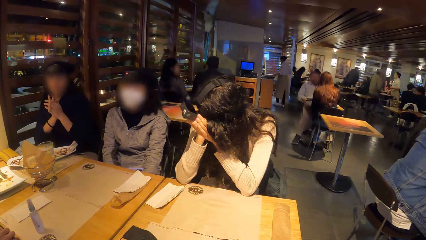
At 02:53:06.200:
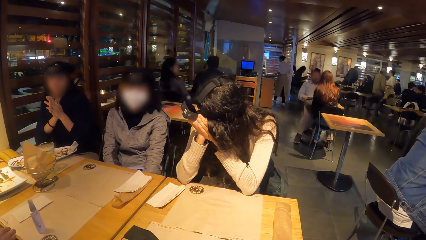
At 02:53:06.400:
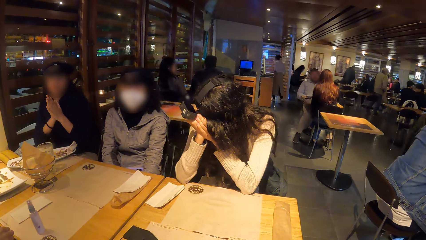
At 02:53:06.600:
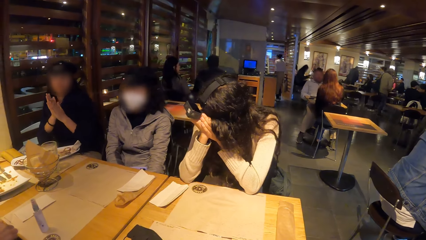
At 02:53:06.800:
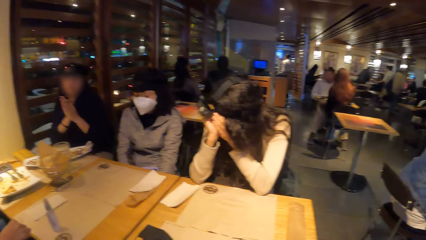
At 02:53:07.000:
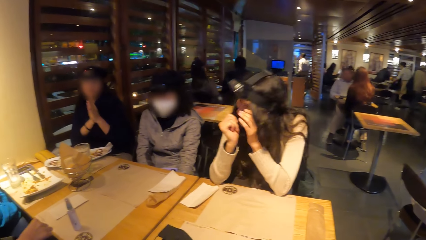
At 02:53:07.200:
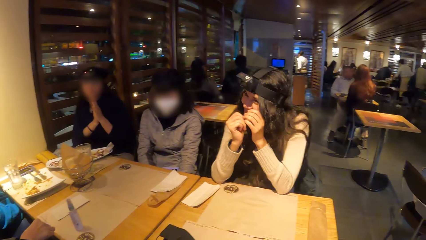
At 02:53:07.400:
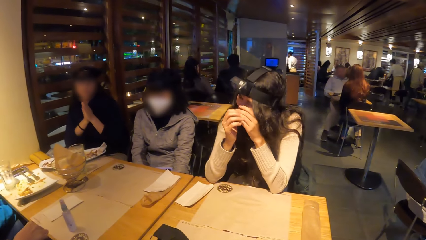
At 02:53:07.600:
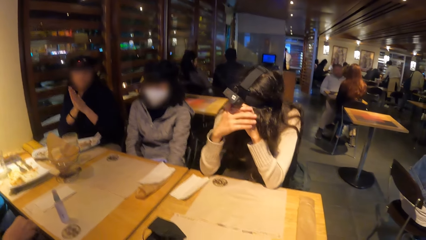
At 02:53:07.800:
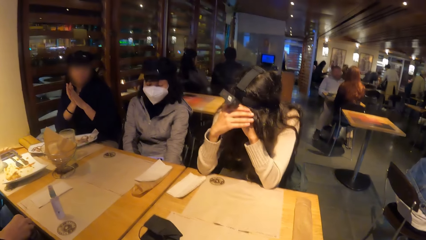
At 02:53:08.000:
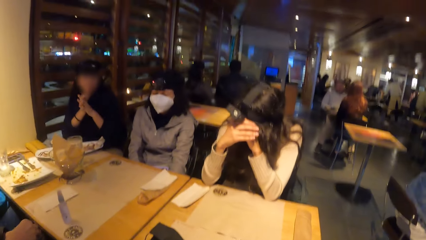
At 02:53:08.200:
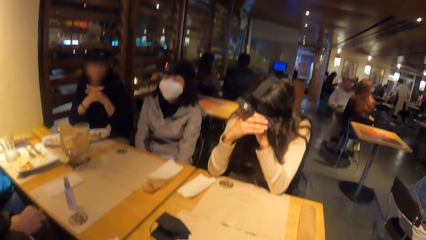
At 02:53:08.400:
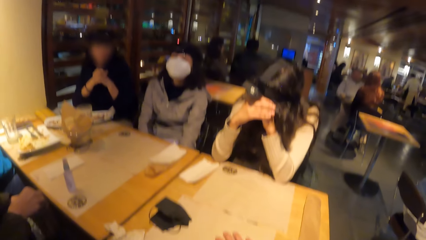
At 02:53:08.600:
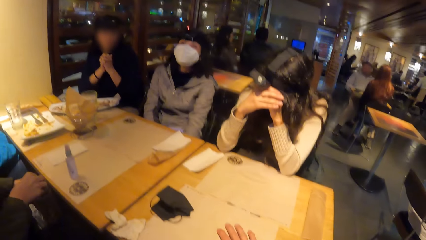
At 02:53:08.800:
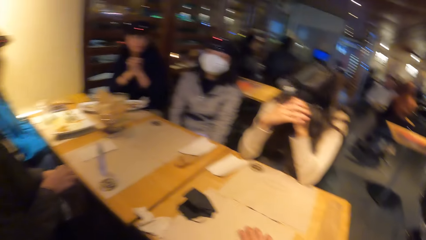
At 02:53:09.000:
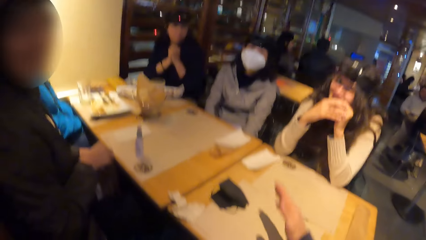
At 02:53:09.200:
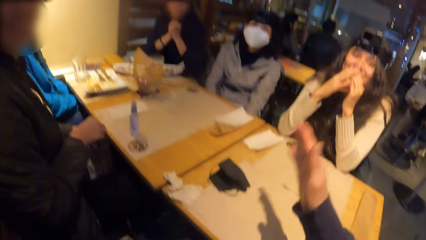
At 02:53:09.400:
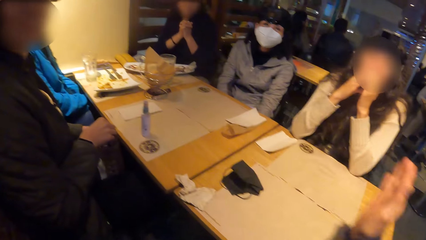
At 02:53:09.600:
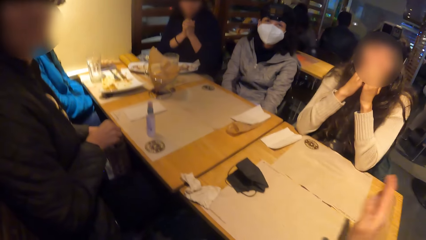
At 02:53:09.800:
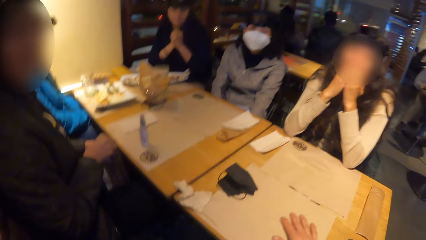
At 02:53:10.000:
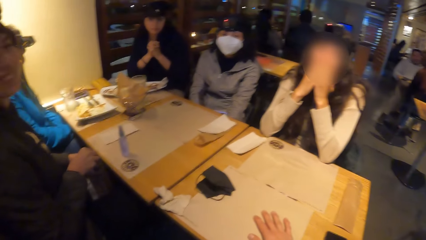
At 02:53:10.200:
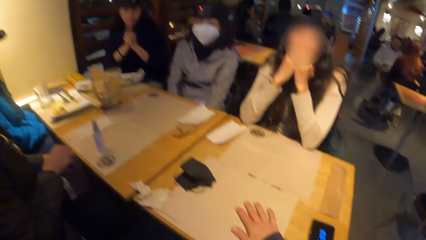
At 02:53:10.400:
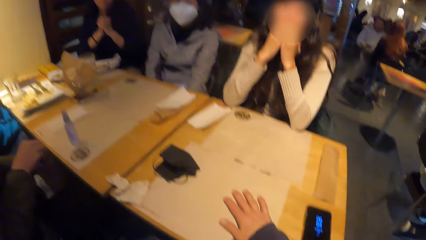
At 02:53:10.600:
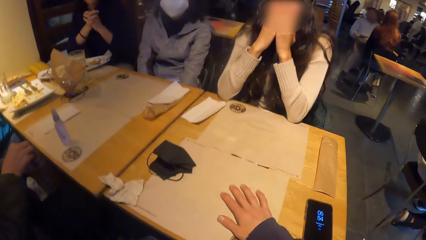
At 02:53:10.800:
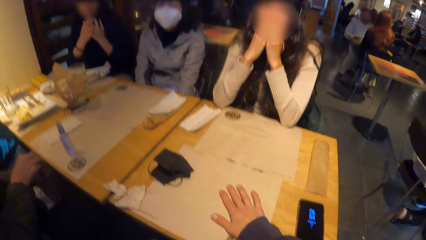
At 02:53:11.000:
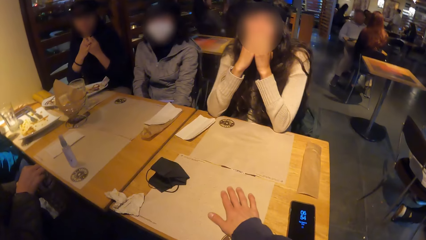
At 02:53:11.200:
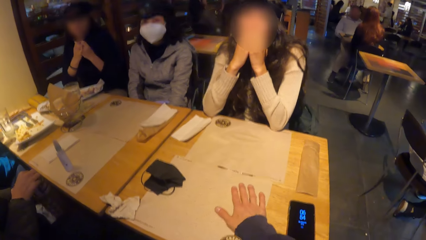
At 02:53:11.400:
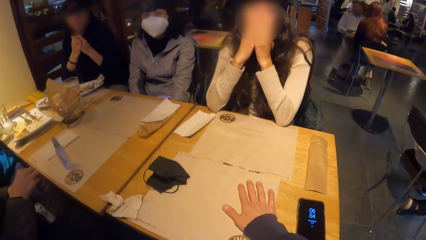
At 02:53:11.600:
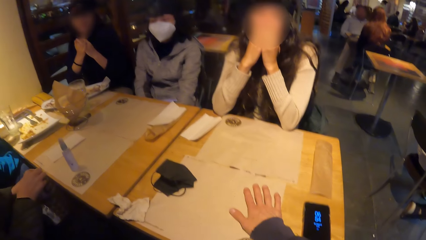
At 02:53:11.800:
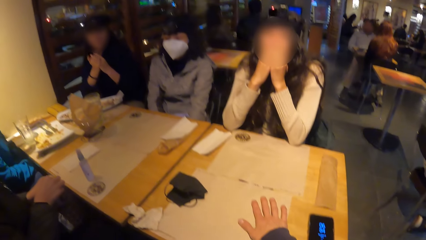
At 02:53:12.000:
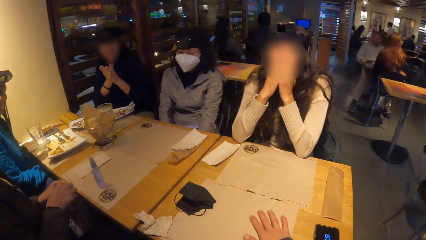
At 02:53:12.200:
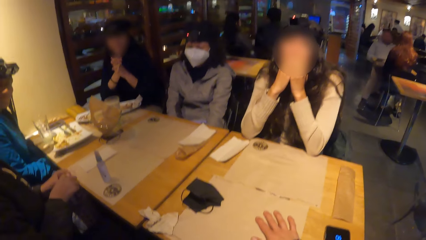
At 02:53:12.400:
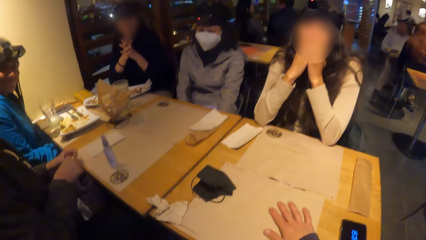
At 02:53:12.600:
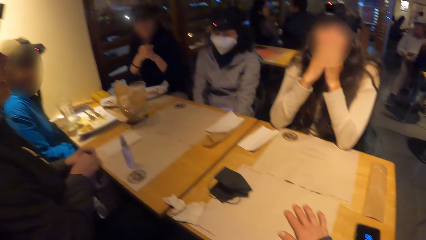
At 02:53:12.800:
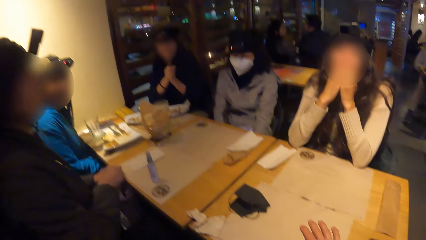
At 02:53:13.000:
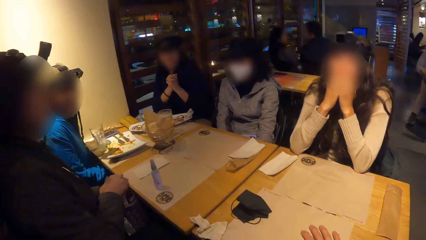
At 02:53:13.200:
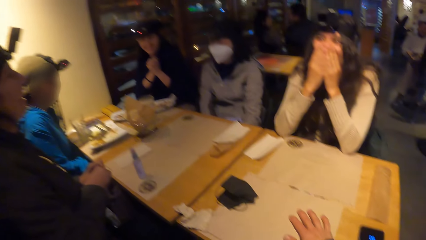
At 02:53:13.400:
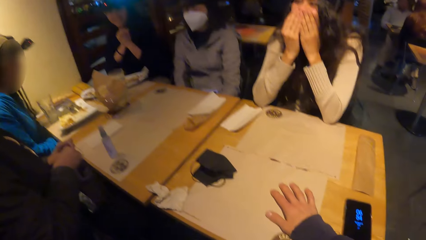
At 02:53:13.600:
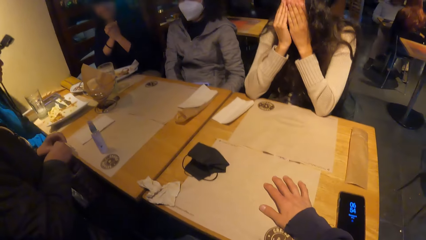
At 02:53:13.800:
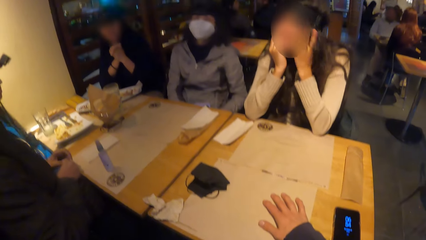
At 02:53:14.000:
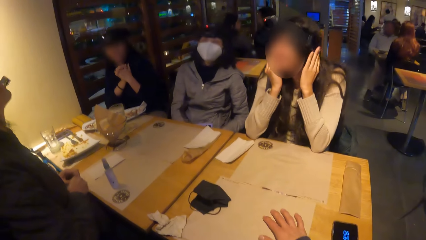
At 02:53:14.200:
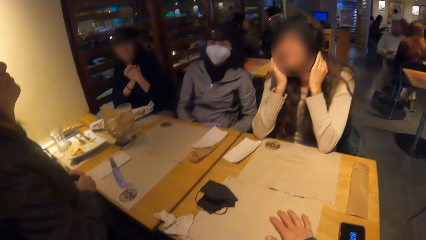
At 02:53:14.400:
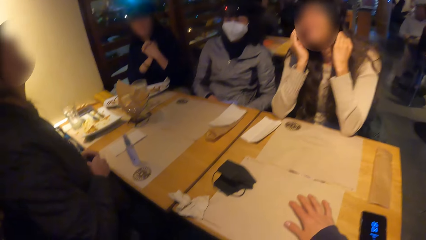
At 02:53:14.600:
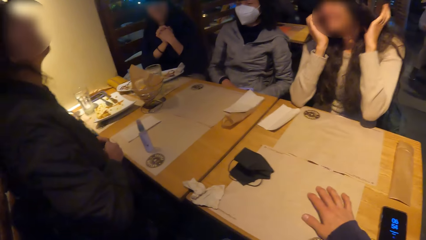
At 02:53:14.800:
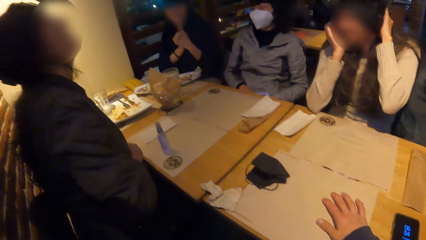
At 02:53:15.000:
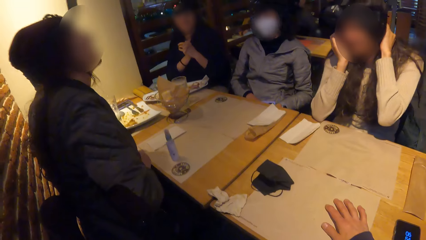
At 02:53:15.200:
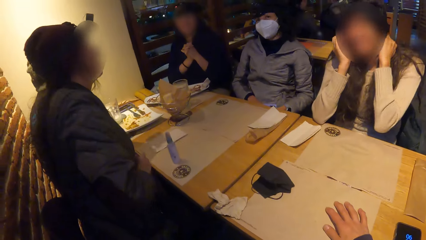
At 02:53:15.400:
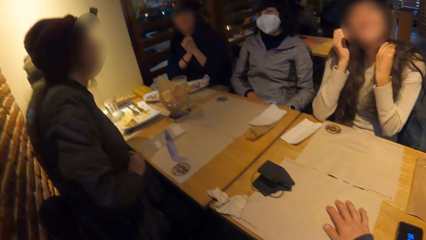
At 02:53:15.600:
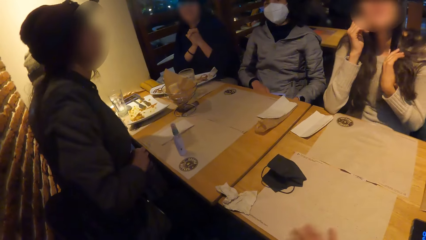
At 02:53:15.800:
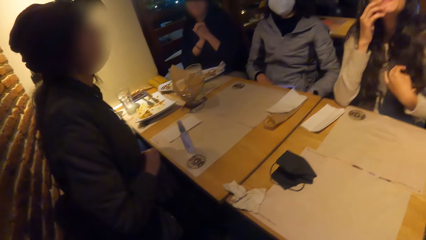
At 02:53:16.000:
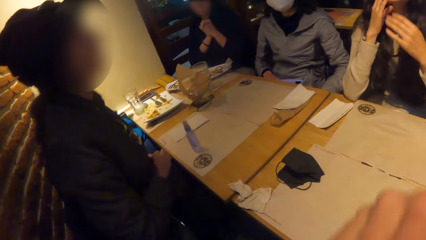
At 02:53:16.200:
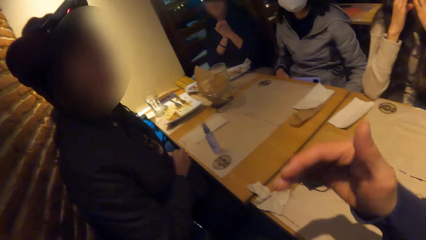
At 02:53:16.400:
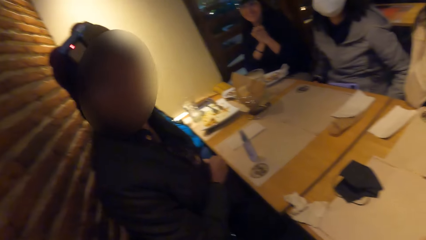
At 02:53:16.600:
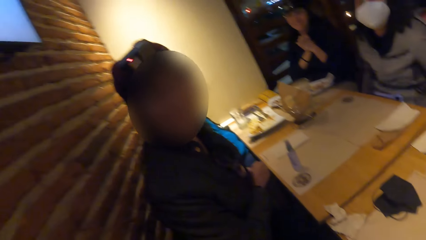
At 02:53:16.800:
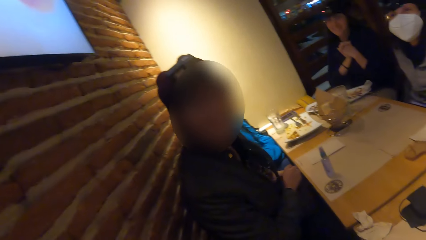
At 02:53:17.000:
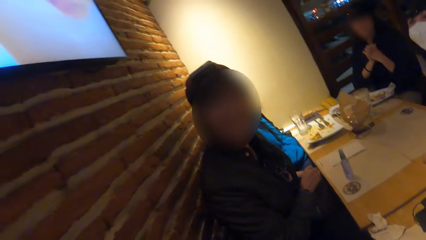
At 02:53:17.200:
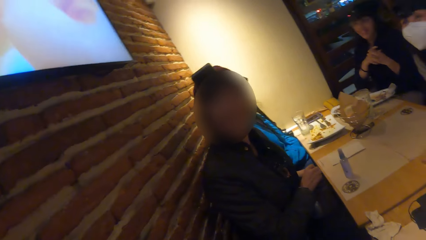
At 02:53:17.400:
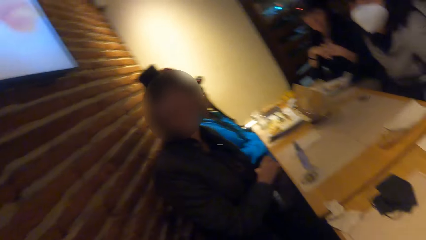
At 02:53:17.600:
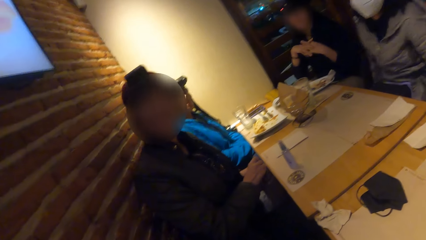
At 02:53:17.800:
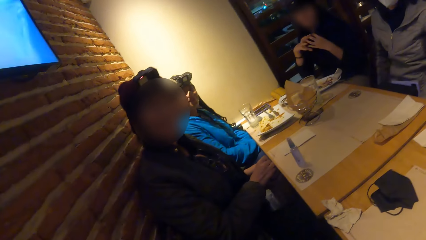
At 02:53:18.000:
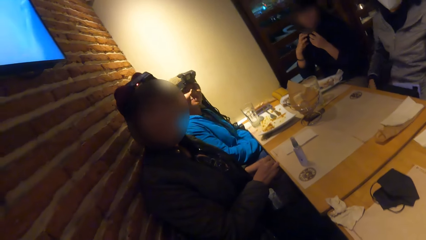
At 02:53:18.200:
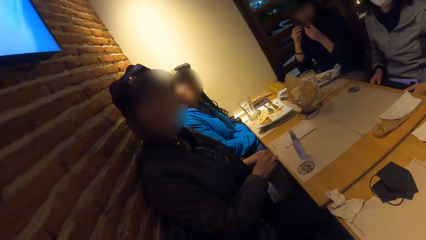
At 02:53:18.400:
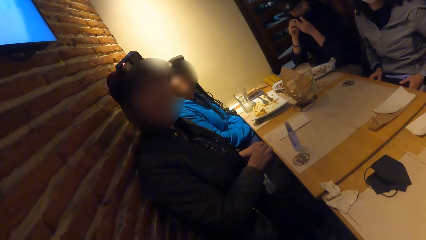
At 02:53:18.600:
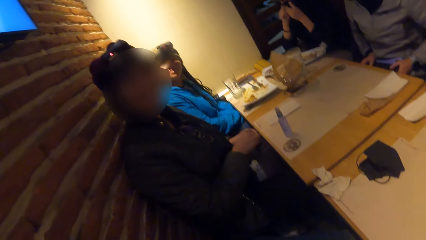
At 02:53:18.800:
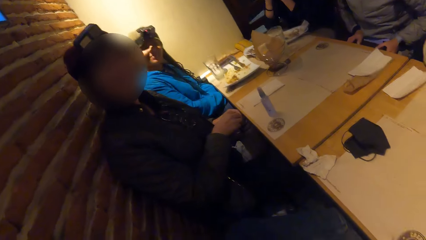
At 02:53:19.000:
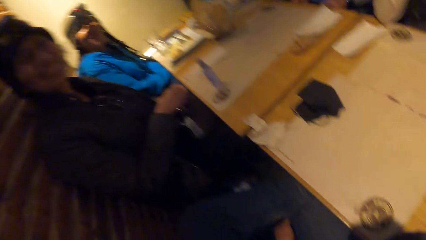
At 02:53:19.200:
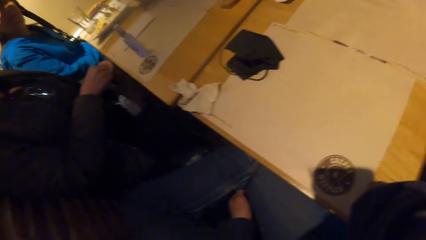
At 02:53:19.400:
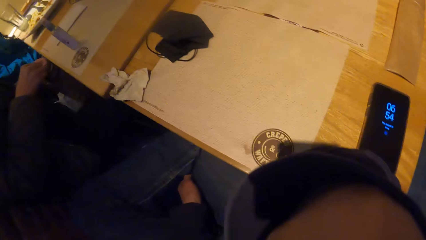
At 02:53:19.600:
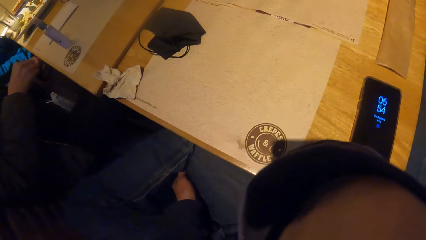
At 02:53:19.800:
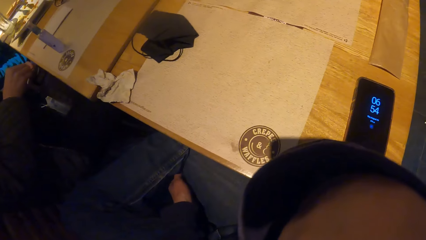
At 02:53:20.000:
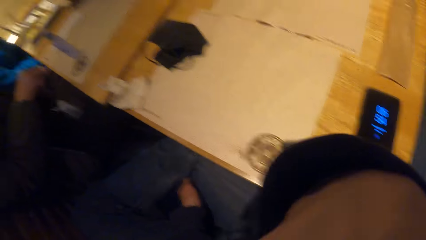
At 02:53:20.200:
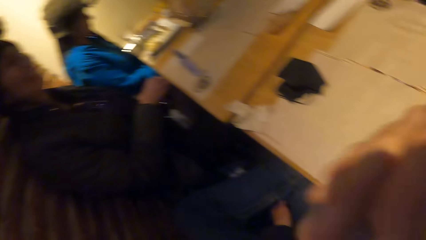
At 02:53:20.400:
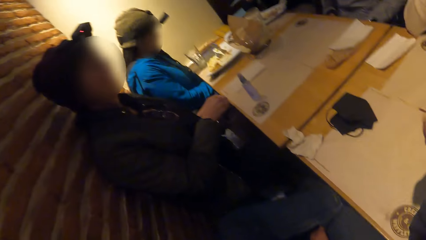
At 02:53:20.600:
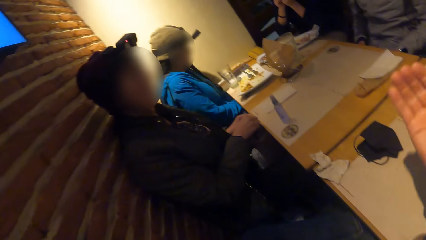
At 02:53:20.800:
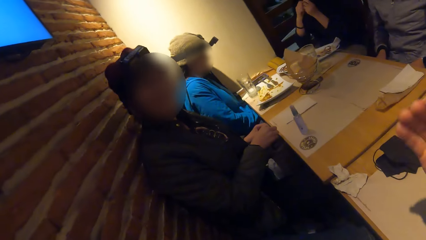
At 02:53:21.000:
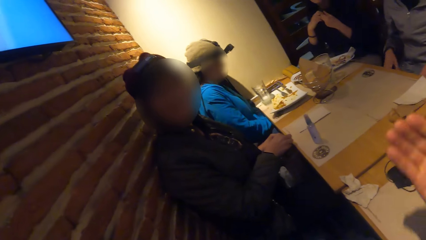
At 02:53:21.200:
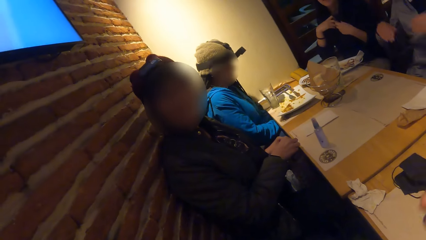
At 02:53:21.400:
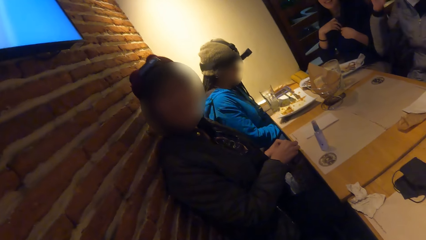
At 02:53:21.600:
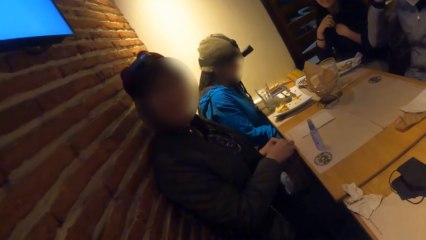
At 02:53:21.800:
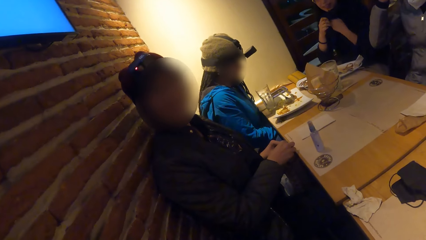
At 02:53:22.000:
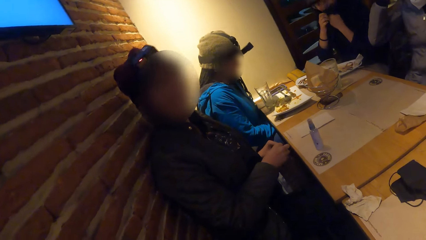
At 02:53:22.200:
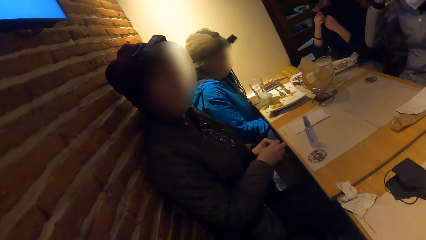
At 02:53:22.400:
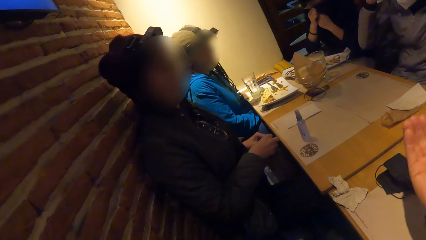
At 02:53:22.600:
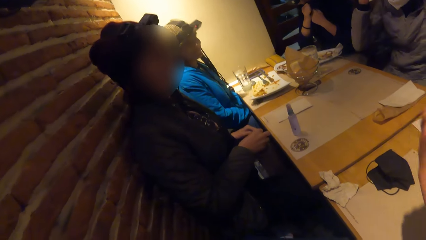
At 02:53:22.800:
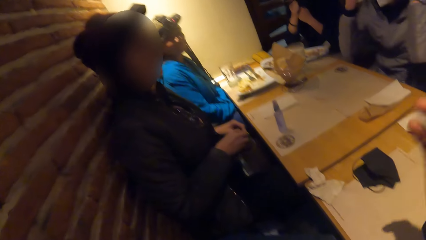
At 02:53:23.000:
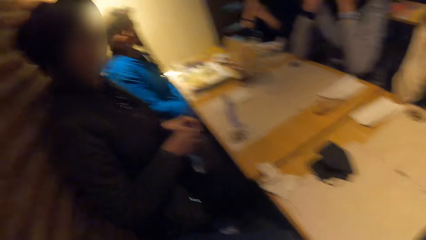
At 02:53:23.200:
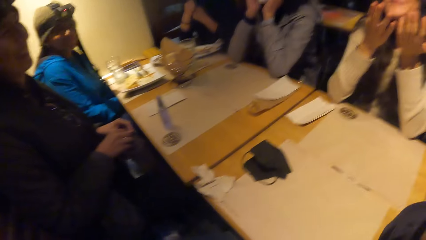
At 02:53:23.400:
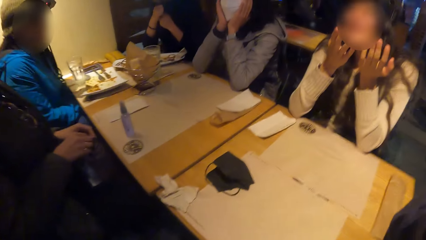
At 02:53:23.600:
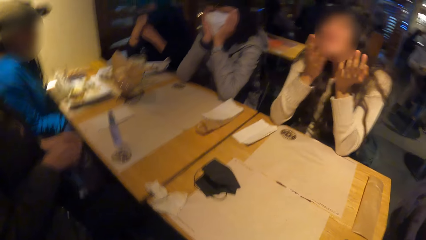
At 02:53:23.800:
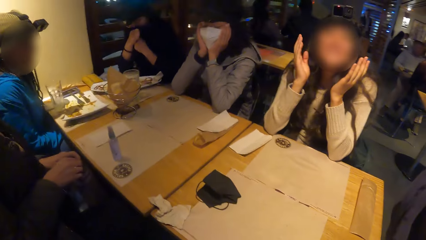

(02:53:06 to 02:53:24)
The camera wearer lifts his hand. He places his hand on the table. He looks around.
